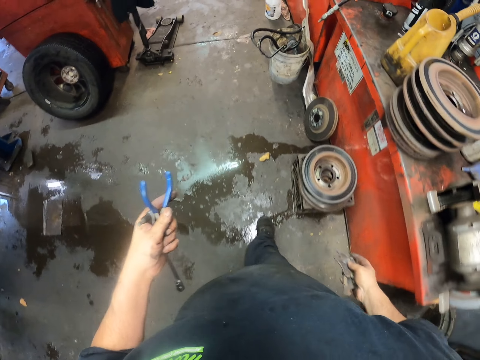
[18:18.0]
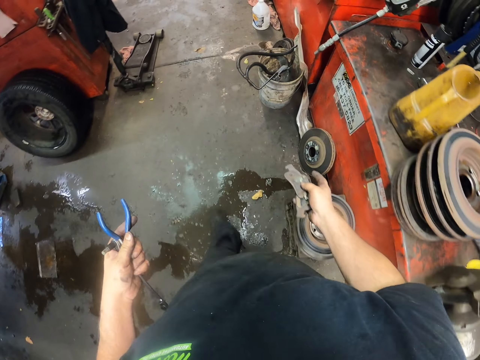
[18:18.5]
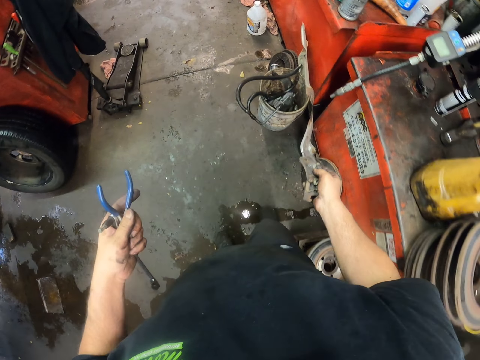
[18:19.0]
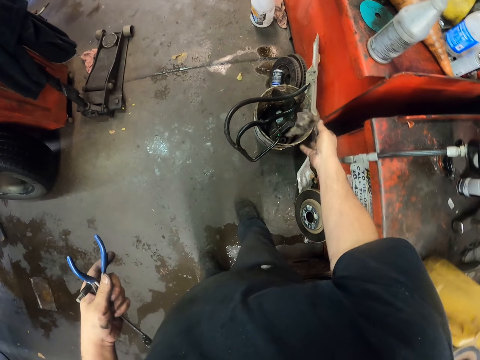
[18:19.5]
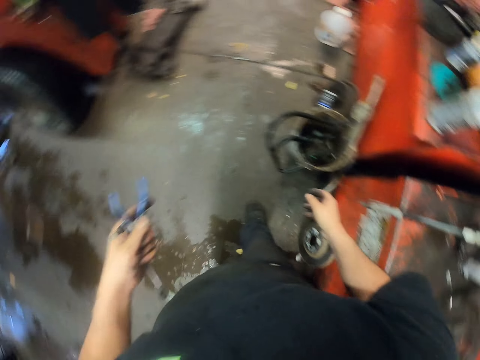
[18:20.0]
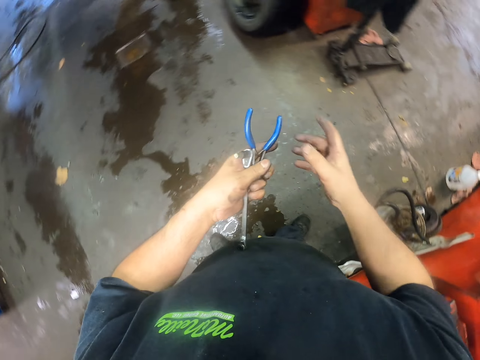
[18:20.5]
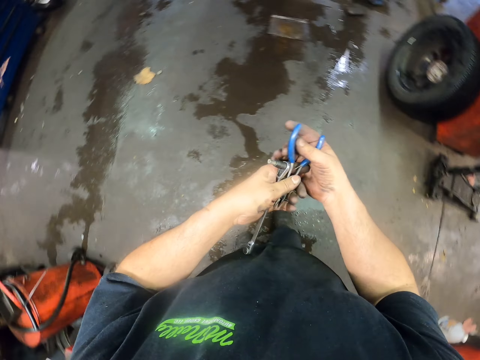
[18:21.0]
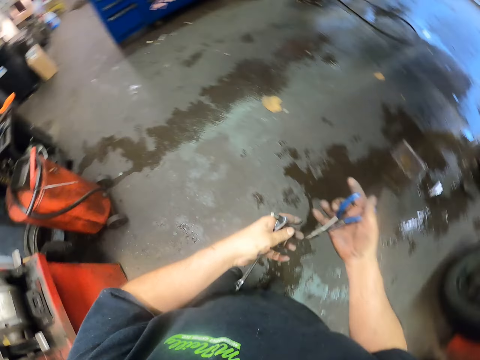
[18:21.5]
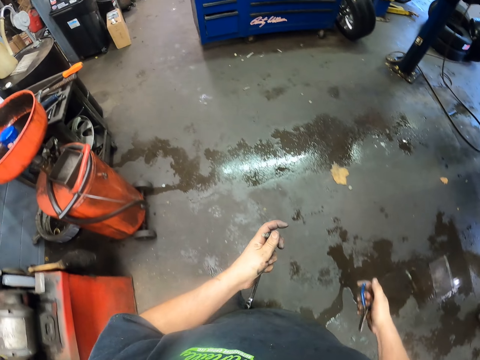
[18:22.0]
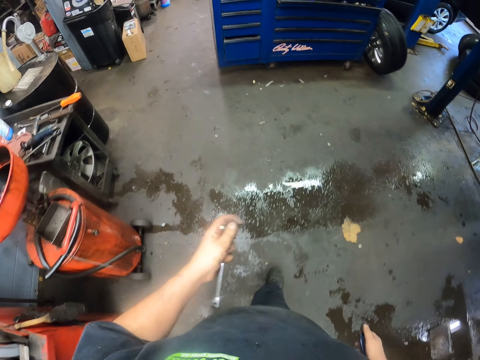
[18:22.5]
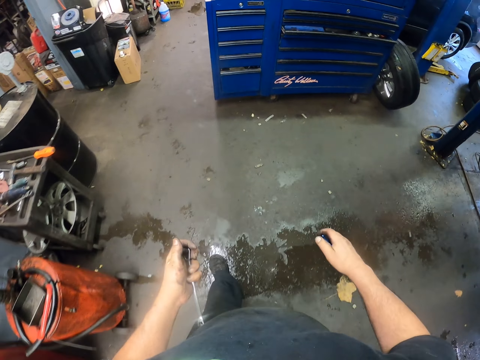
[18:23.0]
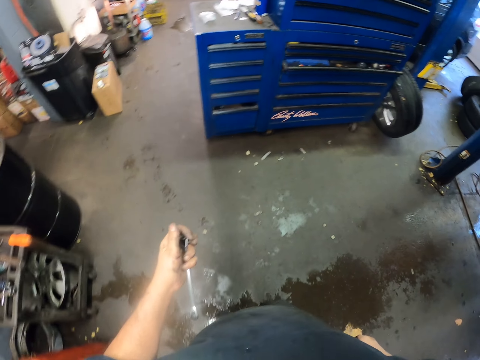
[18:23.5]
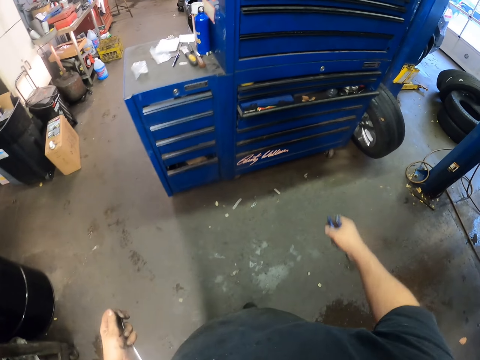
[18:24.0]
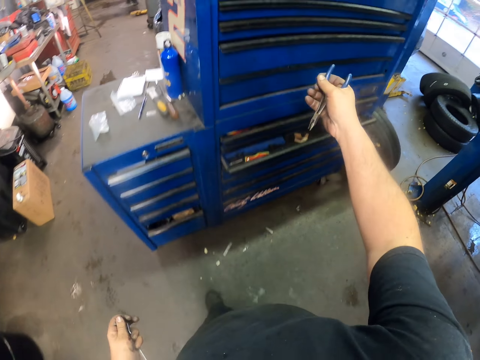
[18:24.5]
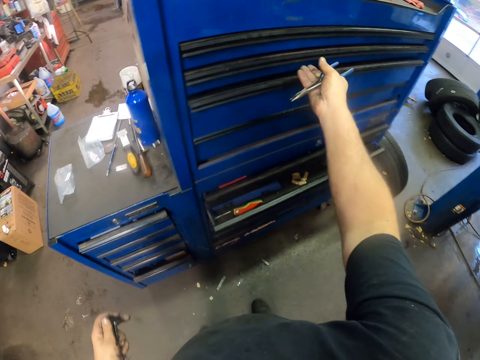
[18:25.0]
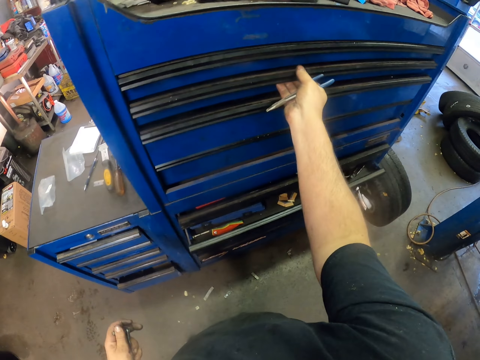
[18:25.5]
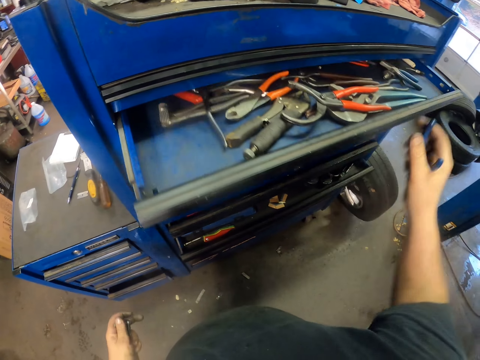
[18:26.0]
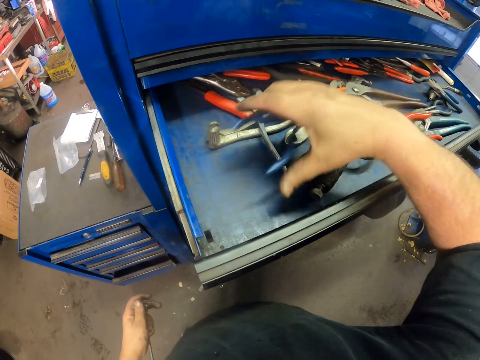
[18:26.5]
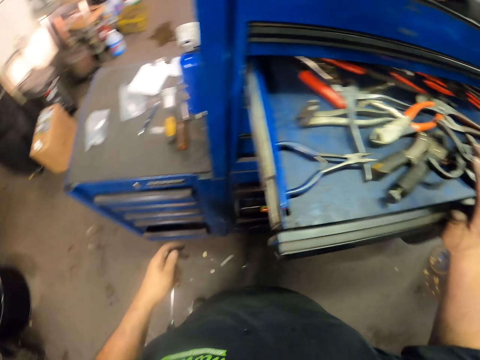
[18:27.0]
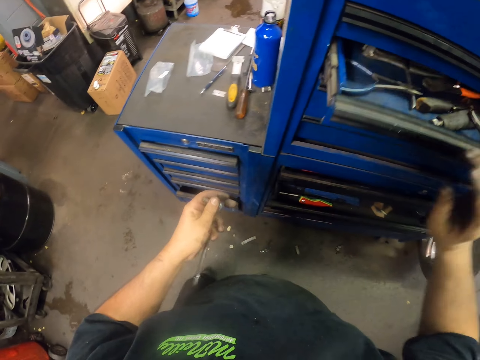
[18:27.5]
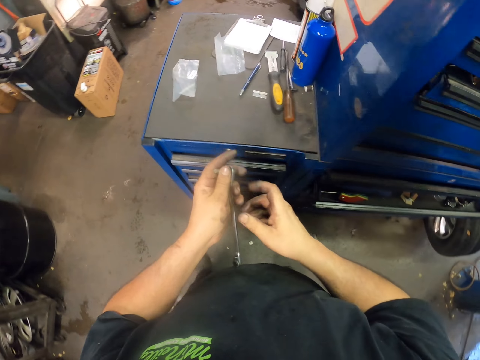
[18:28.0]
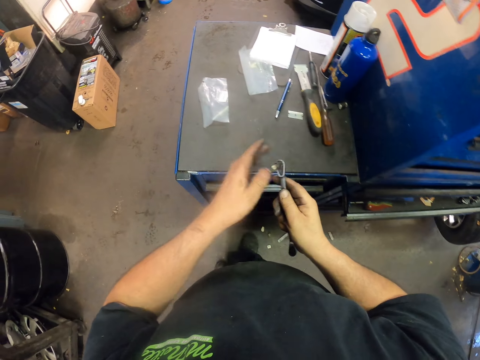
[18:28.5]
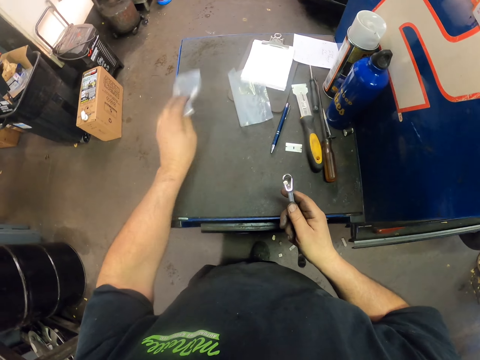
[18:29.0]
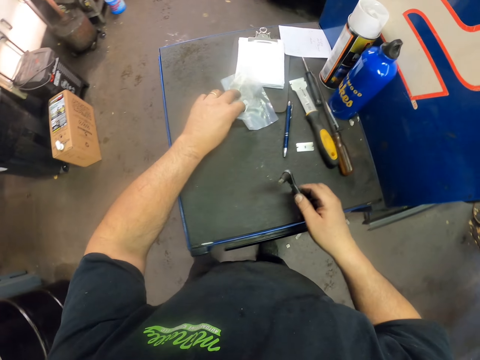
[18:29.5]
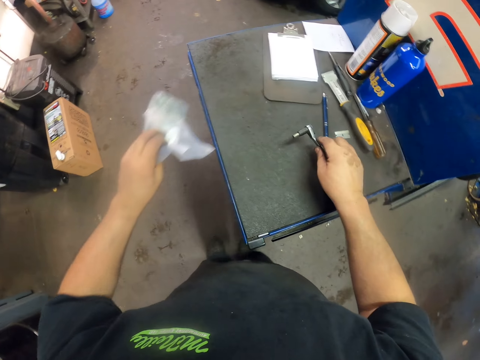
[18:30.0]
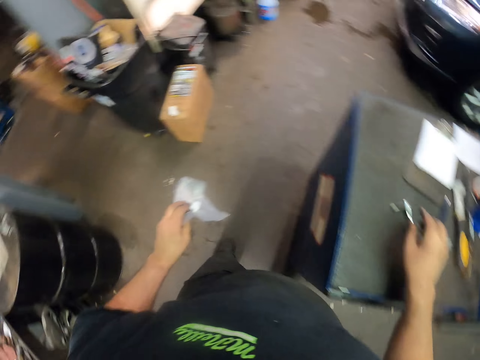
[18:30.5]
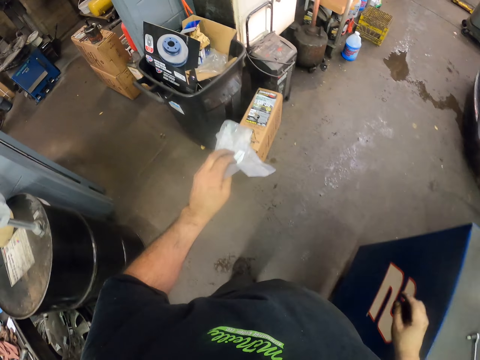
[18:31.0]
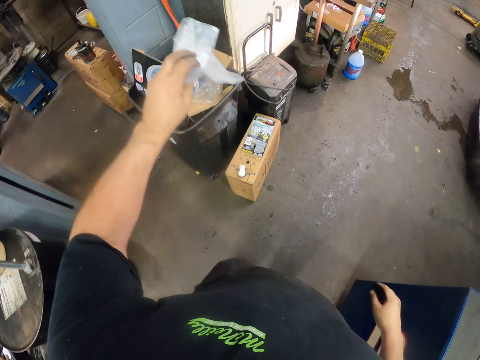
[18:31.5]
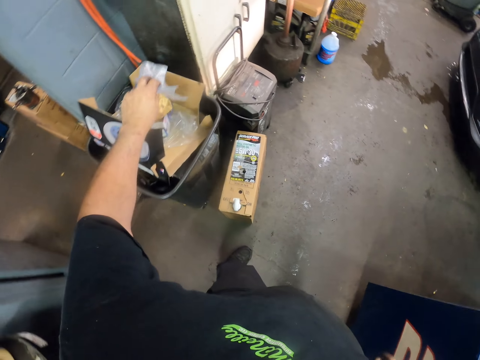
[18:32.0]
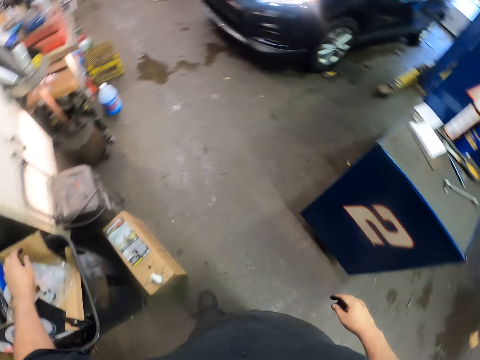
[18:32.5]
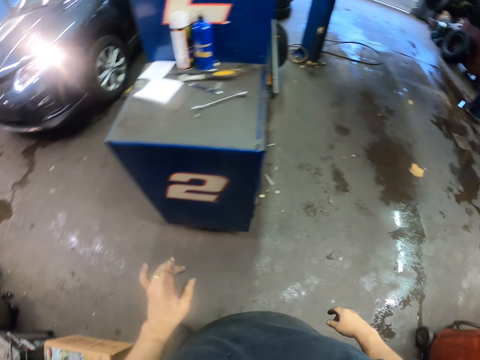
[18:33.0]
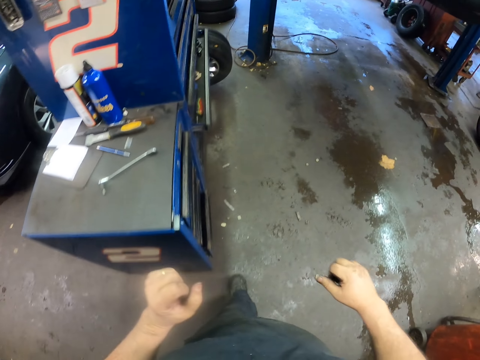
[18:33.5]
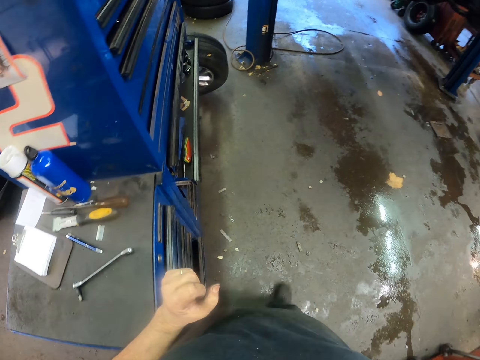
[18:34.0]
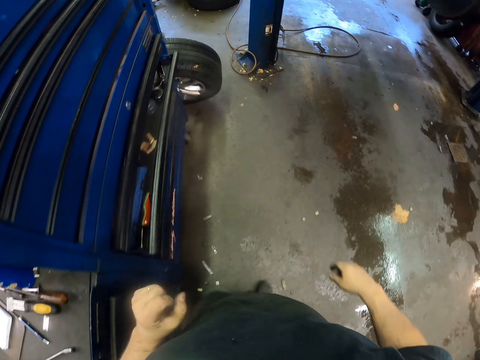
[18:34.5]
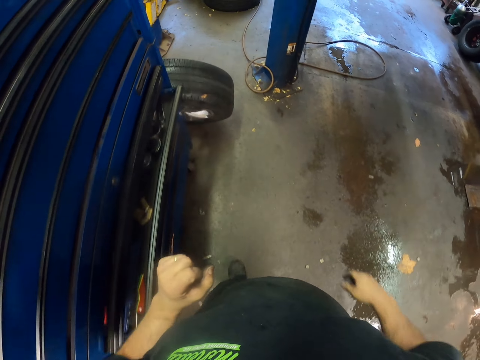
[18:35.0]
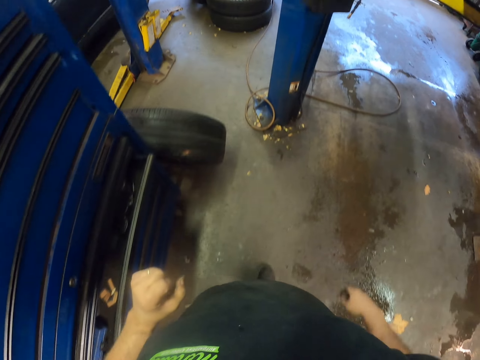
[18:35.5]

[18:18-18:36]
The camera wearer throws the items in a bucket. They pick up the pliers. They walk. They open a drawer. They put the pliers in the drawer. They close the drawer. They put the socket nut driver down. They collect the empty packet. They walk to the dust bin. They drop the packet in the dust bin. They walk back to the vehicle.

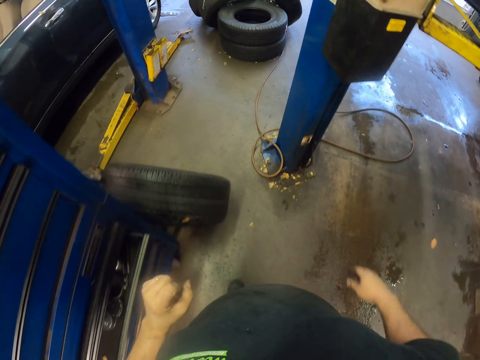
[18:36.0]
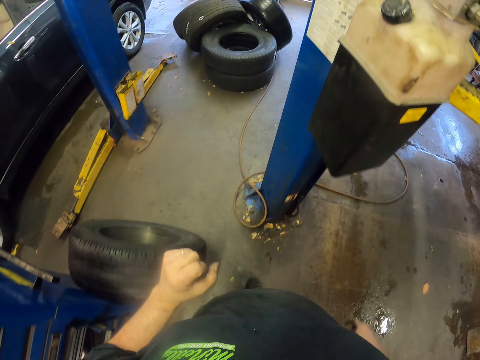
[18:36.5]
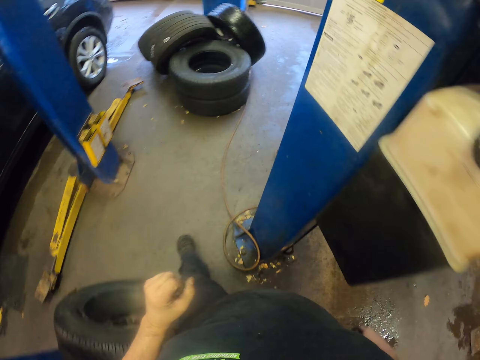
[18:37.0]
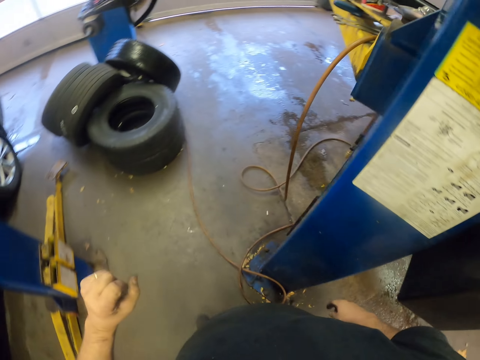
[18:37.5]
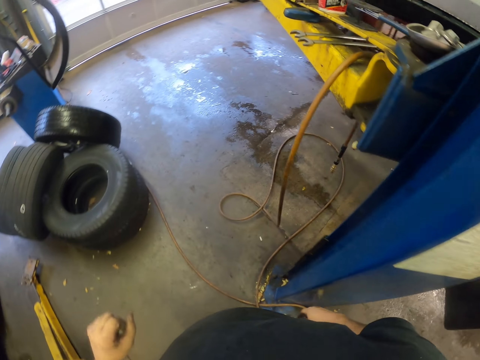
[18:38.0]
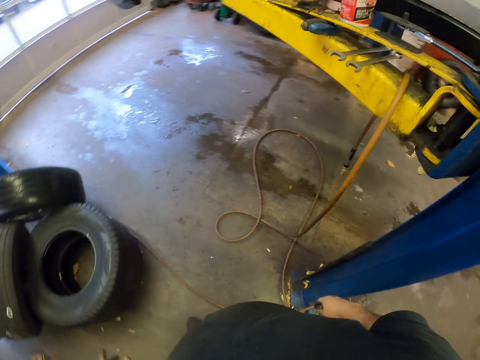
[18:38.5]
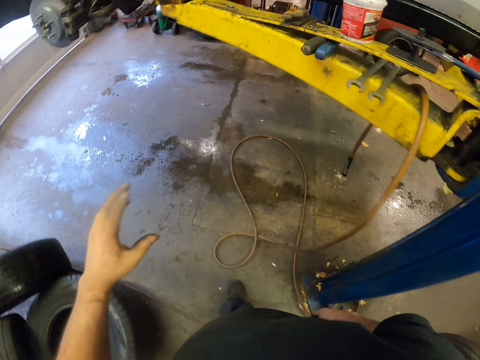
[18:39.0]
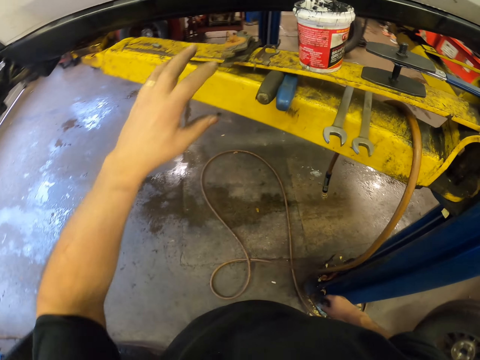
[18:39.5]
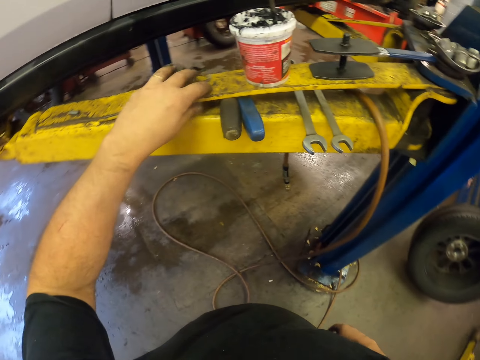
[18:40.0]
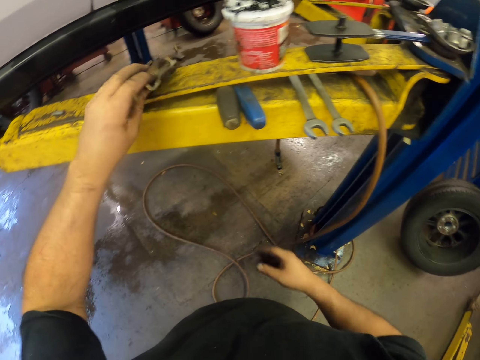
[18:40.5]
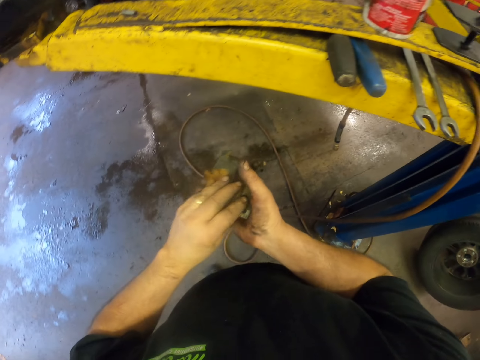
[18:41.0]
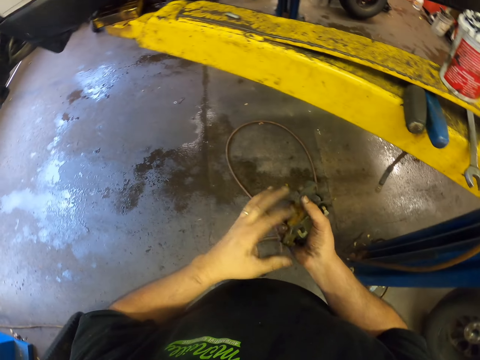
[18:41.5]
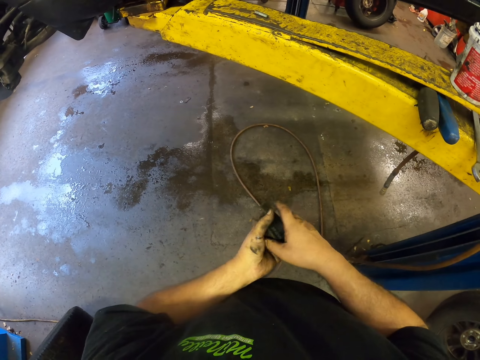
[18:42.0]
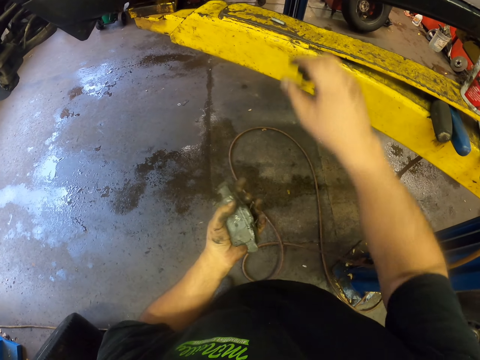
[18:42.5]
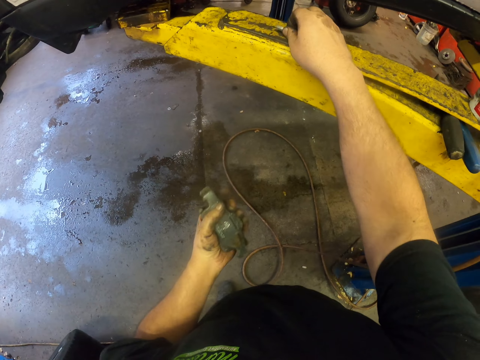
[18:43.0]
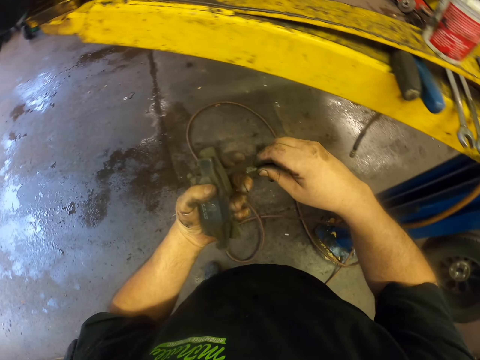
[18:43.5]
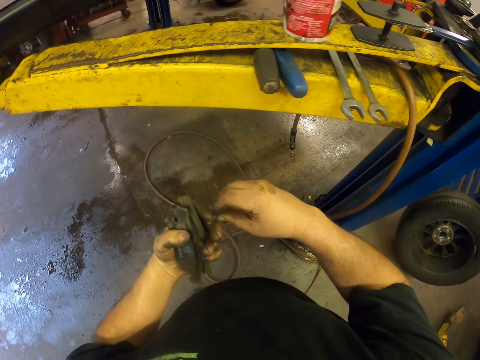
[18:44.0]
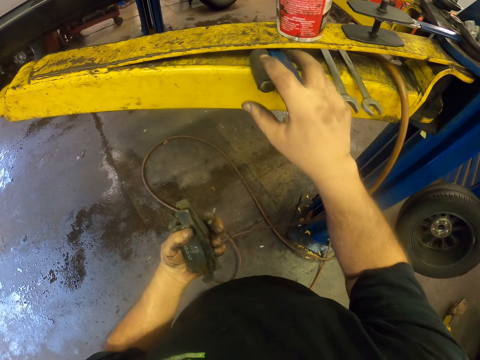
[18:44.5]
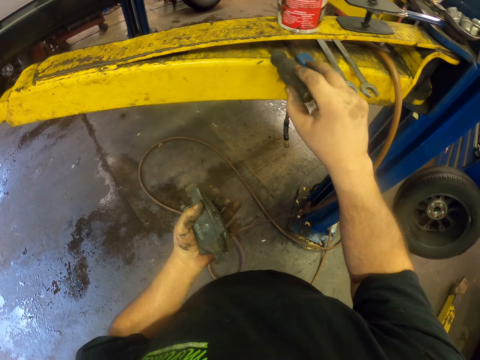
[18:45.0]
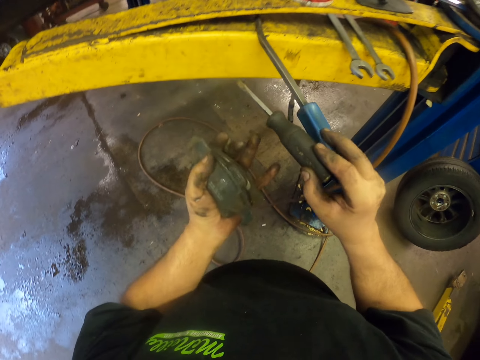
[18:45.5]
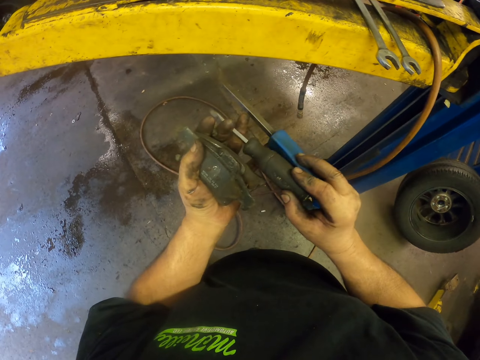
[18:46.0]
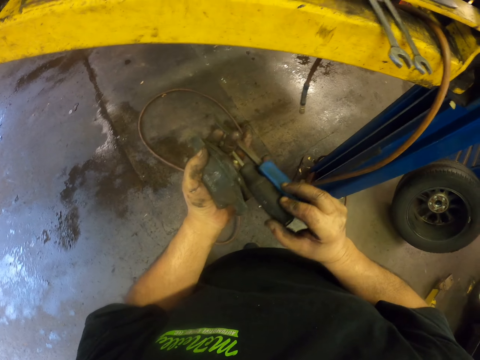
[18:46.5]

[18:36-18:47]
The camera wearer picks up items. They put something on the hand. They put something in the other. They pick up a bolt or nut. They put the nut on the hand. They pick up screwdrivers.
